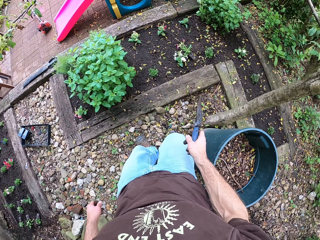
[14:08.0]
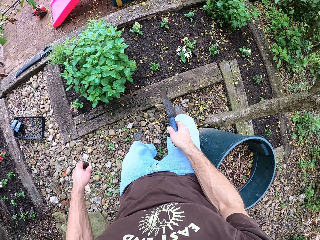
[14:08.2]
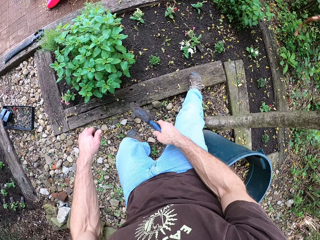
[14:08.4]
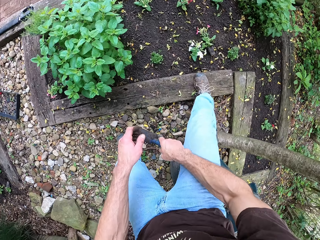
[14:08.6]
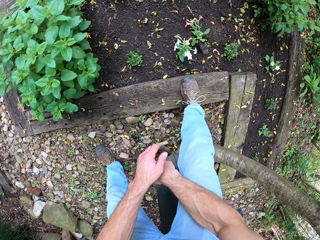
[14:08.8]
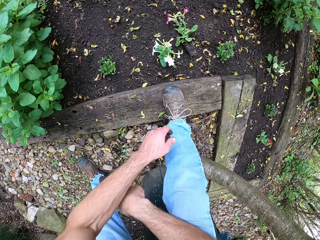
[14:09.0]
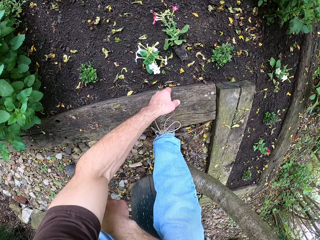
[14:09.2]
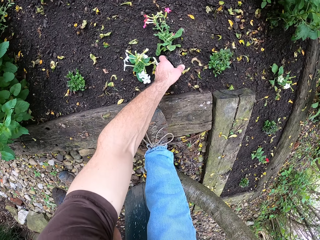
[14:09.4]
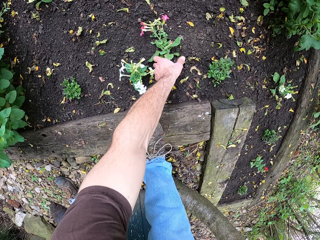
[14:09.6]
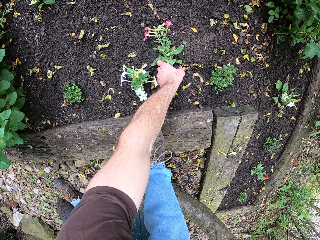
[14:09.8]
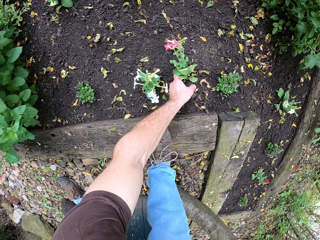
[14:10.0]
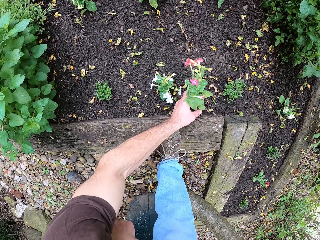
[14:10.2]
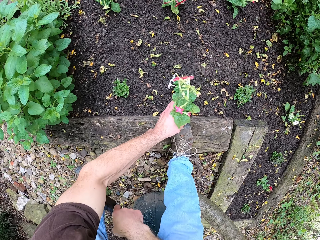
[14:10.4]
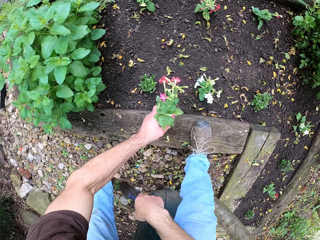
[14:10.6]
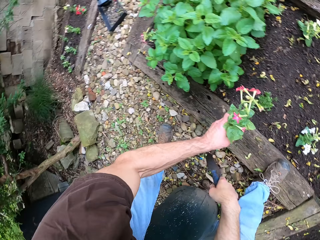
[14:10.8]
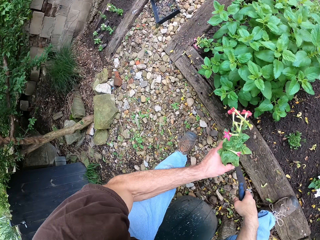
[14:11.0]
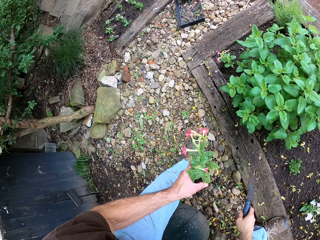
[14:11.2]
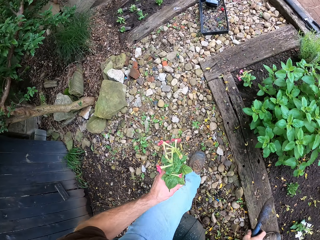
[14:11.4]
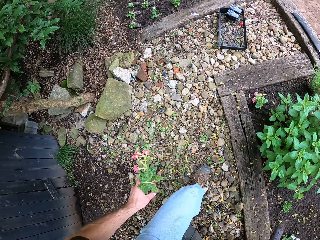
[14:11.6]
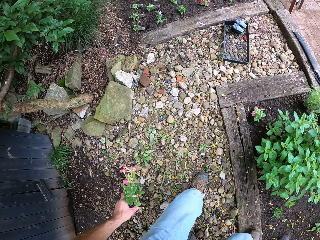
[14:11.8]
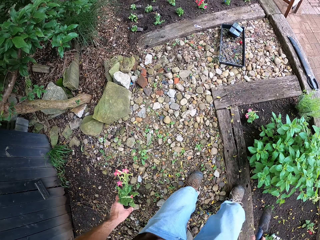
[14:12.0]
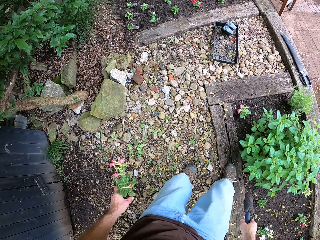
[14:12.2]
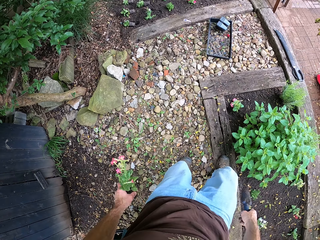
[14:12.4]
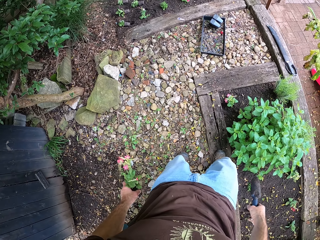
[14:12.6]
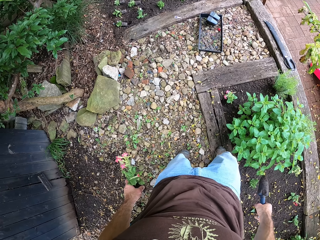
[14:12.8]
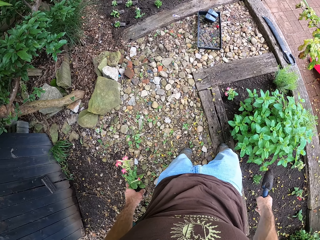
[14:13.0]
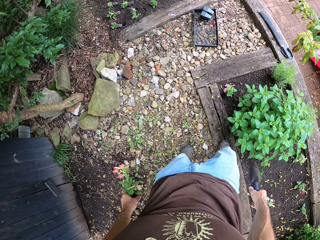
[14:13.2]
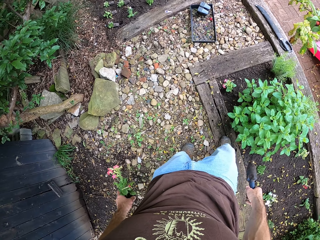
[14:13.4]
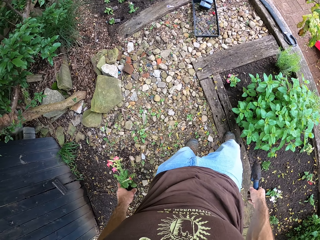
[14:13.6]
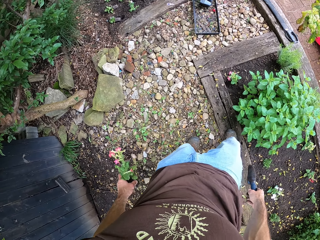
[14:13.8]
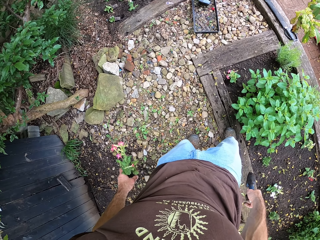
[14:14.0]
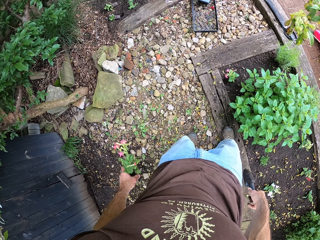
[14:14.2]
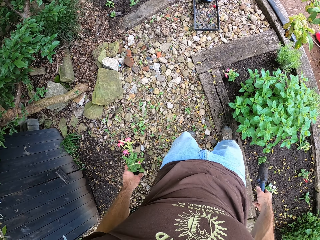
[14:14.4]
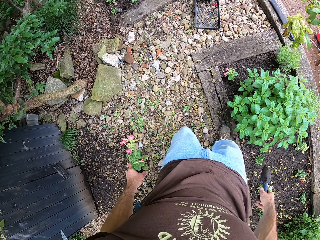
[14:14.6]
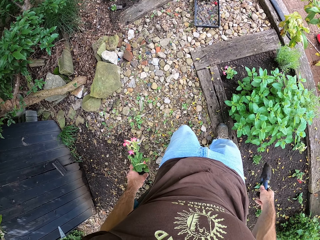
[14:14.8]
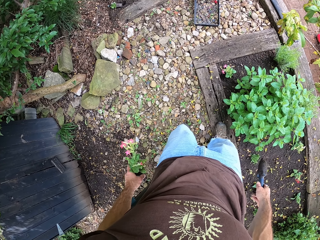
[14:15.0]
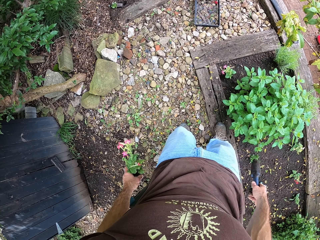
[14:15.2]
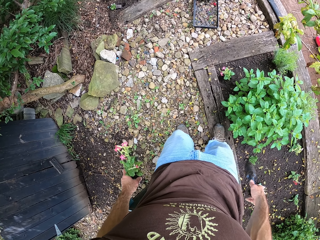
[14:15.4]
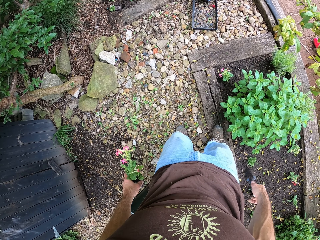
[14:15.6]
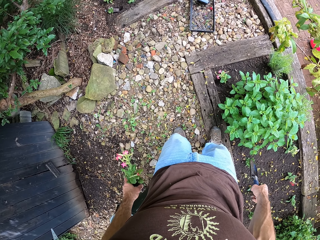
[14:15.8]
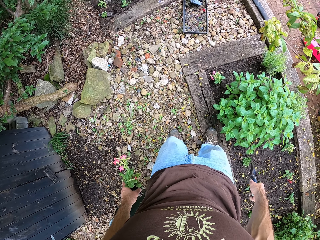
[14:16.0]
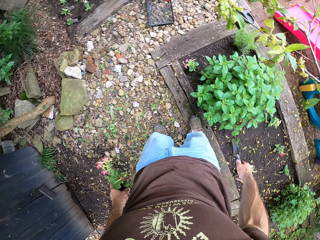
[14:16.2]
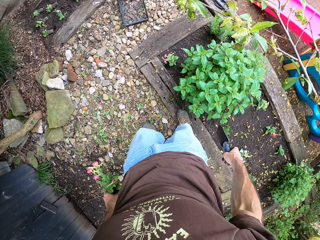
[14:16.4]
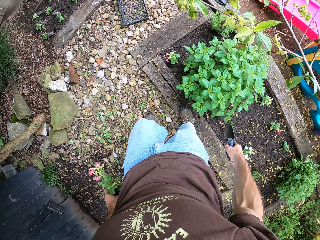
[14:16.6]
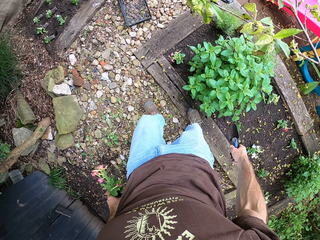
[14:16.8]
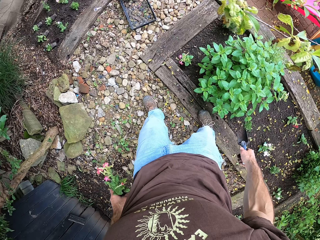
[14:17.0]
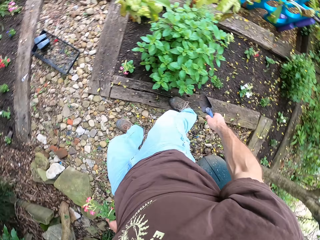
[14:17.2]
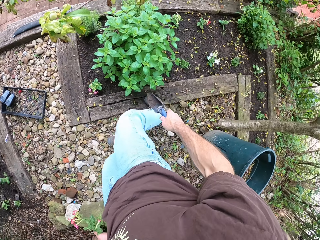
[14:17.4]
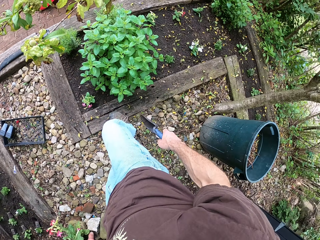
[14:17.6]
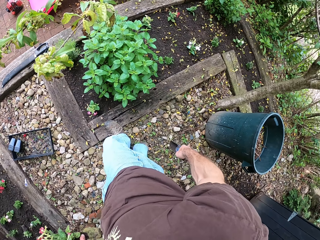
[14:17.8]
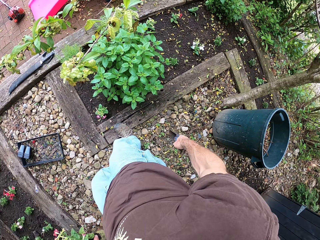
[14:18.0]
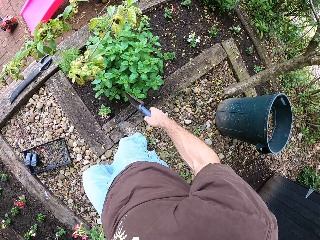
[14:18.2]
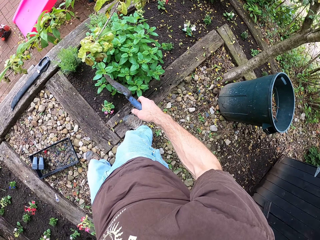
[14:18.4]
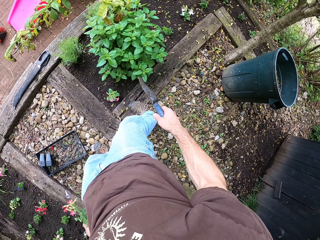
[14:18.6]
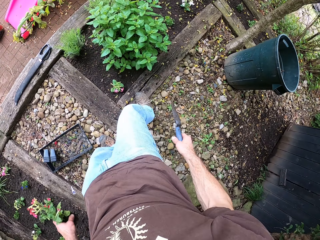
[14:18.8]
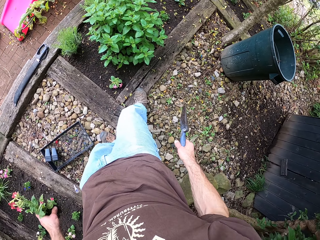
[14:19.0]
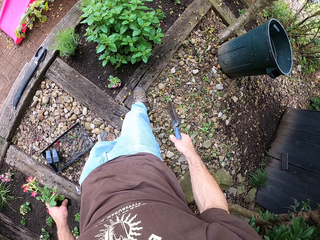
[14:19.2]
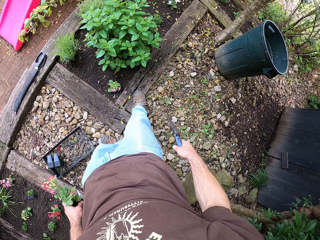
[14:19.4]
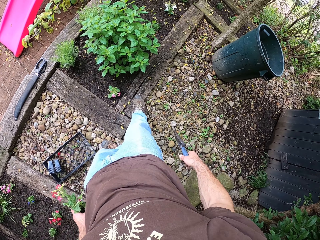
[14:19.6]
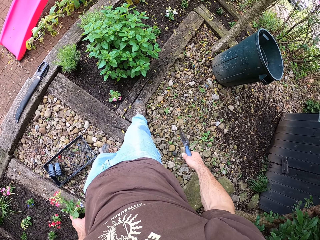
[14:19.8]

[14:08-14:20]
The camera wearer picks the flower from the ground. They move round with the flower. They look around the backyard. They walk around the backyard.

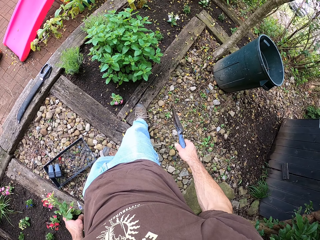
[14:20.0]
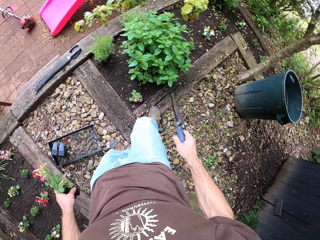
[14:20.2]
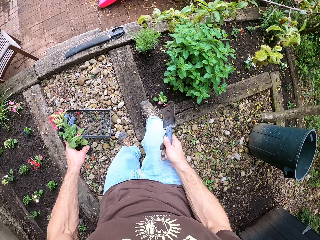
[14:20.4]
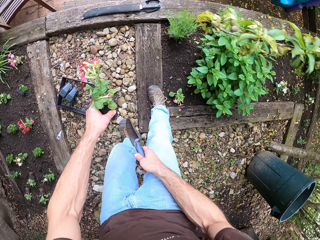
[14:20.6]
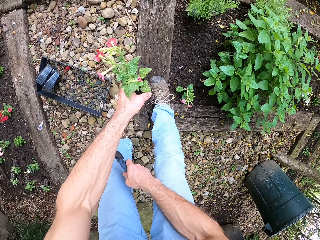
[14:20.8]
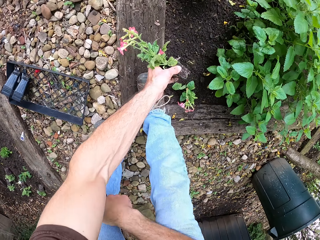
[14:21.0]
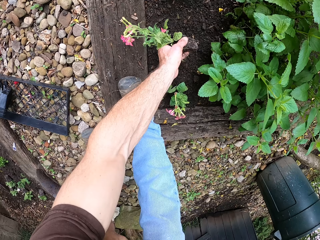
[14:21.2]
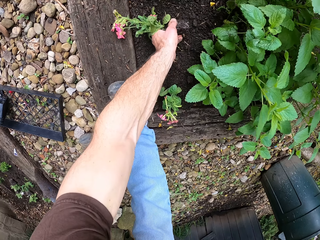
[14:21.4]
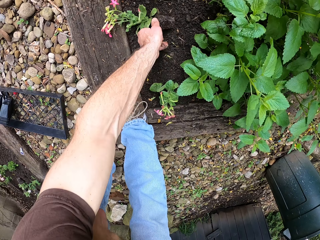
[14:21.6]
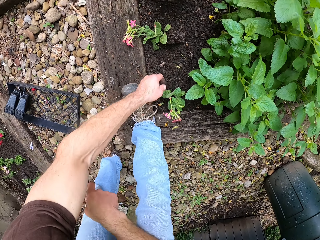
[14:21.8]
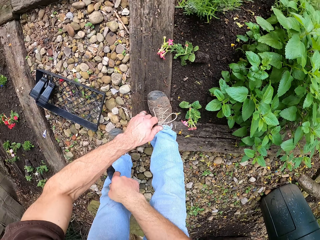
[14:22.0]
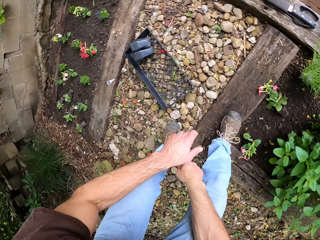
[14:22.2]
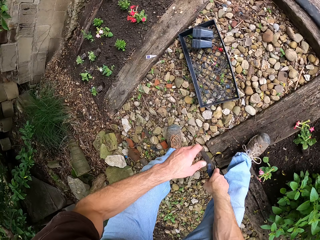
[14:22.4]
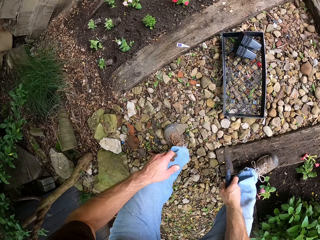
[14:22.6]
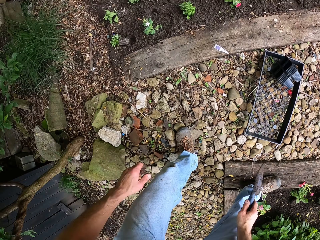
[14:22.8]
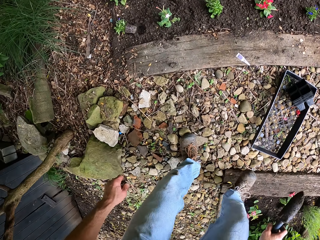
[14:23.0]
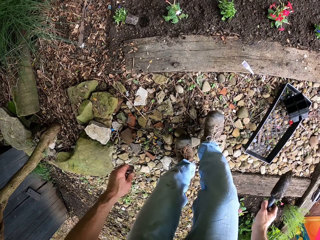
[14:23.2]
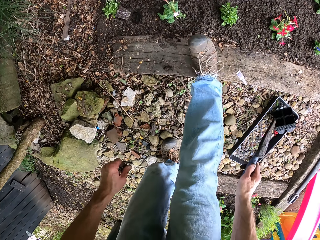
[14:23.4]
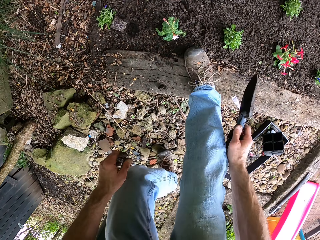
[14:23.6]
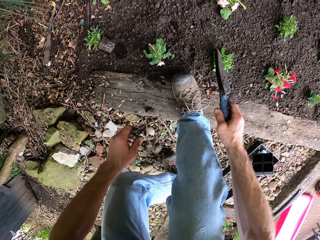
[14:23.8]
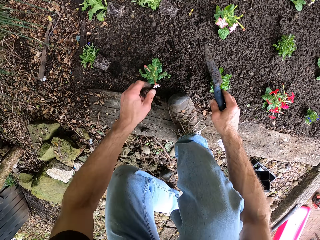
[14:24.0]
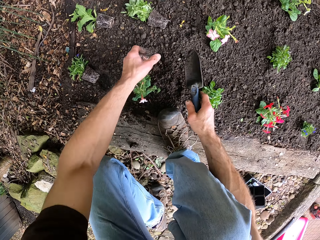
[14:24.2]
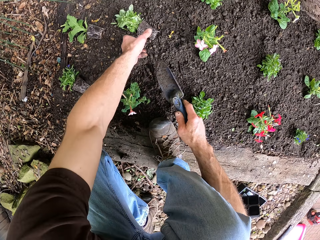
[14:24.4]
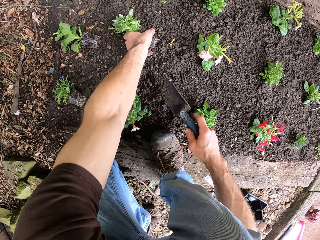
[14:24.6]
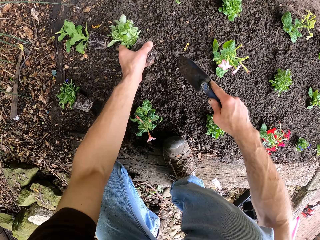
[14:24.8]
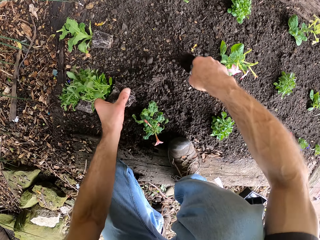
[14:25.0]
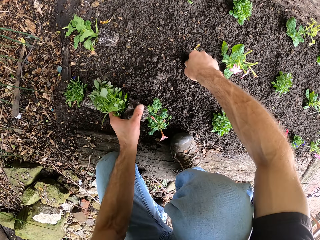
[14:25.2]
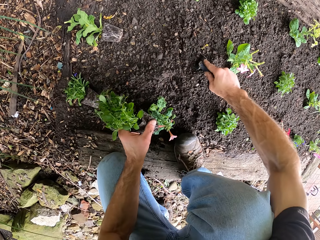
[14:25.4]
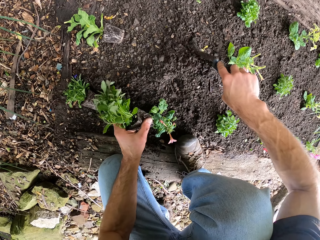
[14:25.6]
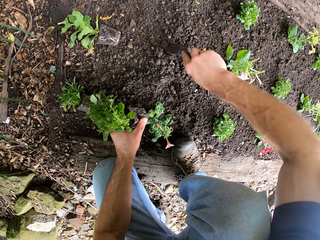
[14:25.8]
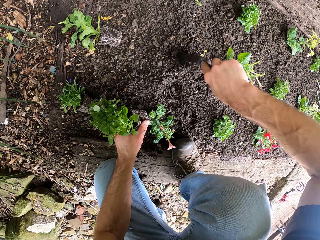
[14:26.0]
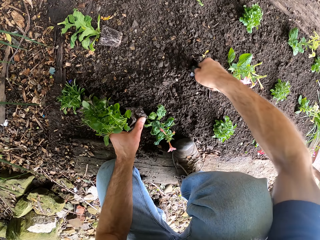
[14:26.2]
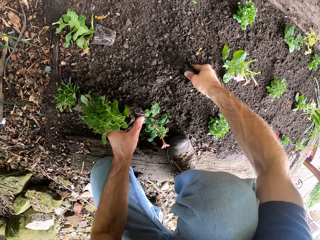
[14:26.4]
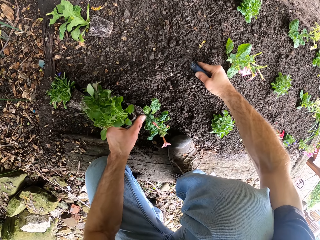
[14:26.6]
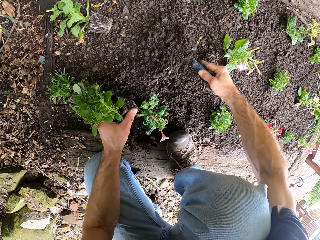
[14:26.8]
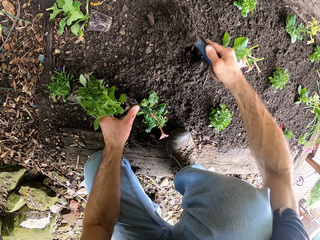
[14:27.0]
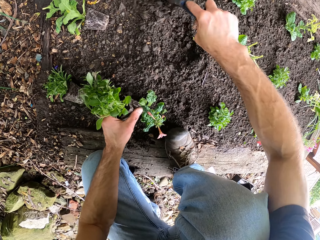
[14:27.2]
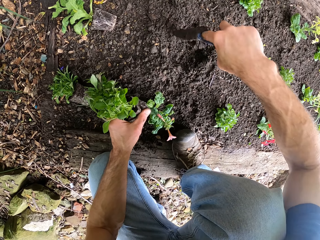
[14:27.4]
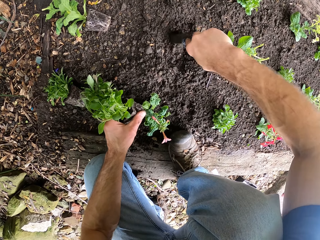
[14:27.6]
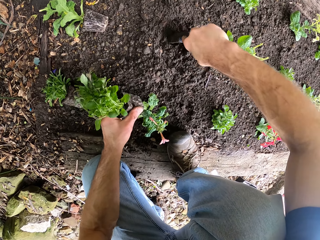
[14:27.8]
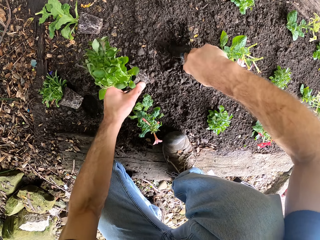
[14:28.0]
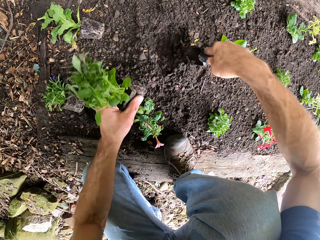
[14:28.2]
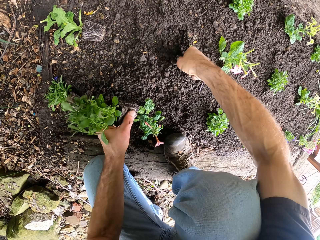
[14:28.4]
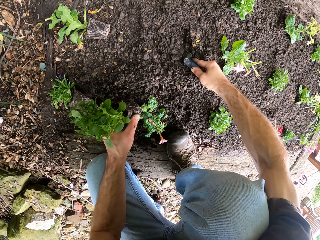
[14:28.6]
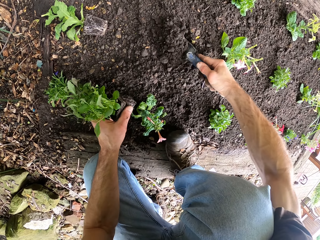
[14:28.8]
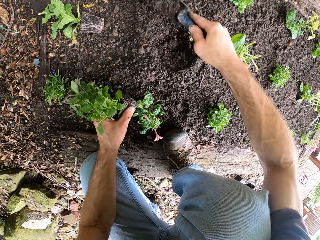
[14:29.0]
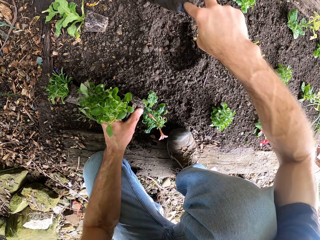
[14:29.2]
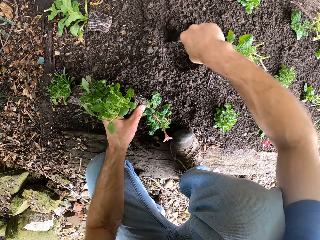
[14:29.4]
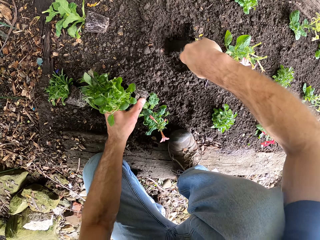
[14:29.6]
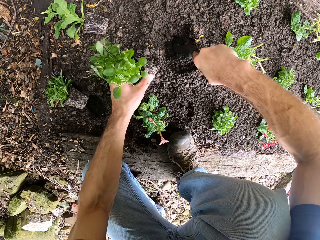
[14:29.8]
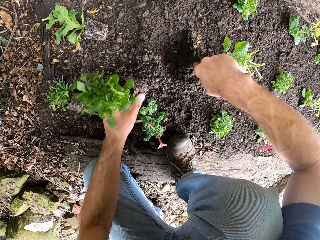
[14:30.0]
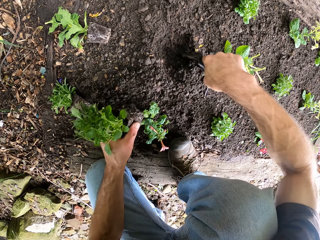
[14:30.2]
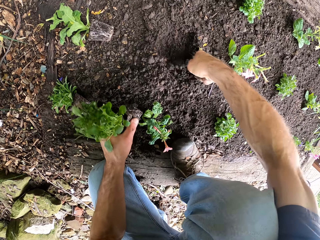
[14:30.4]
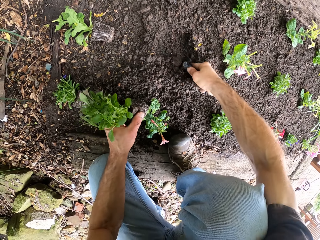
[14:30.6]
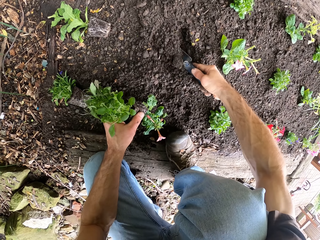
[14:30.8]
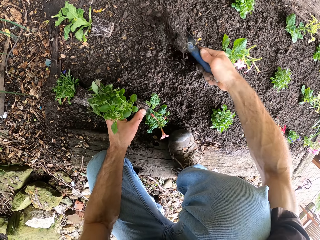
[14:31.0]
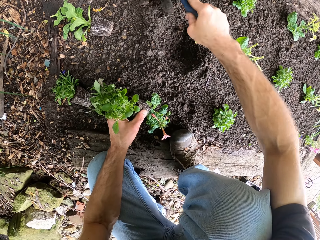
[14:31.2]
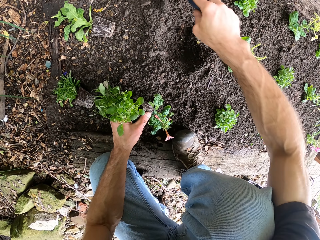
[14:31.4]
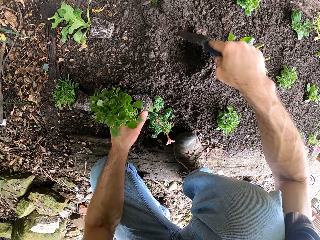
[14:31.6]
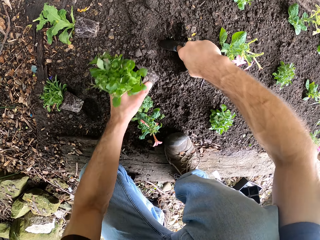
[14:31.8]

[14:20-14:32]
The camera wearer looks around the backyard. They put the flower on the ground. They walk around the backyard. They pick another flower from the ground. They squat. They dig the ground with the trowel.
